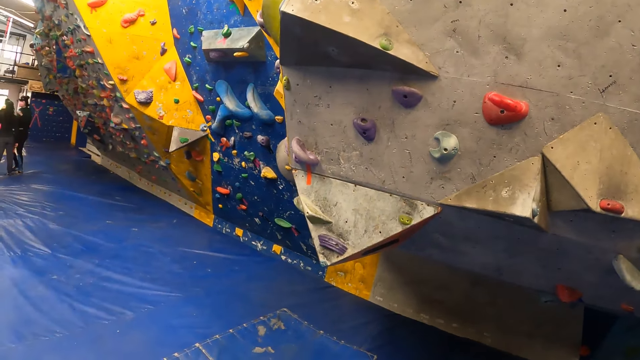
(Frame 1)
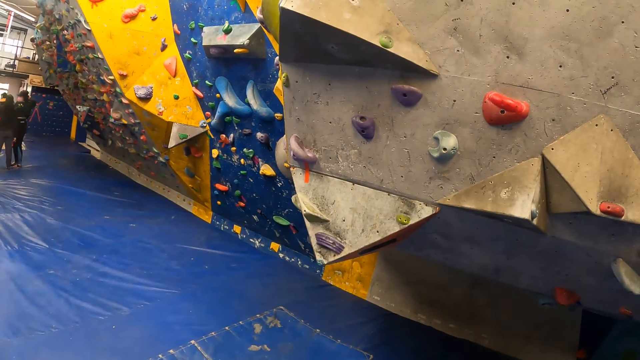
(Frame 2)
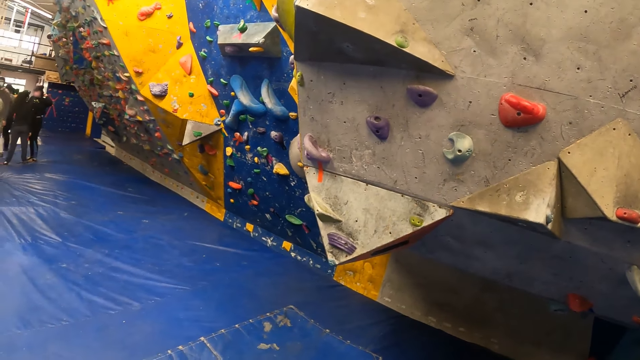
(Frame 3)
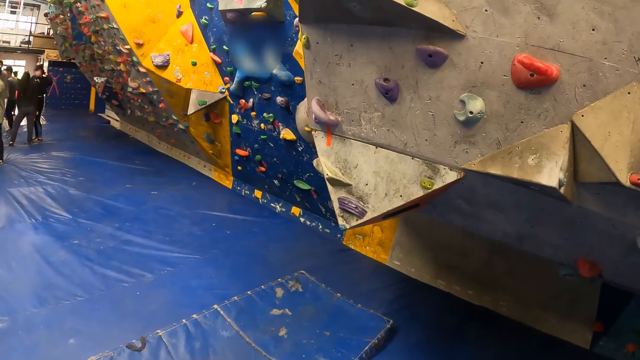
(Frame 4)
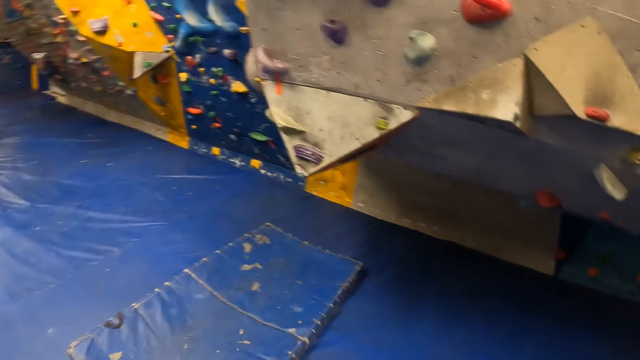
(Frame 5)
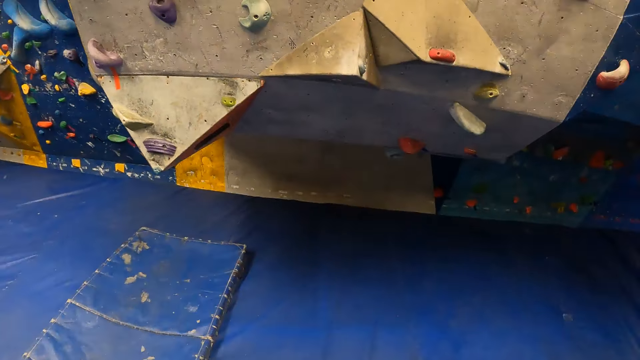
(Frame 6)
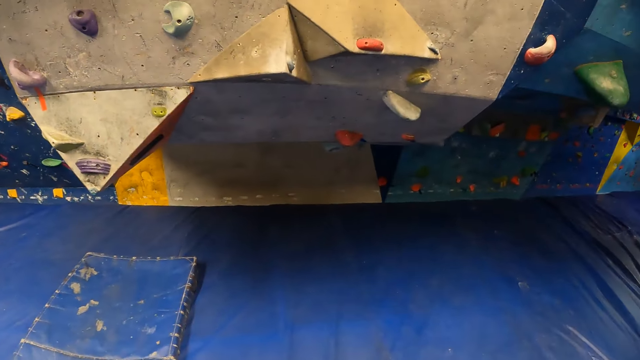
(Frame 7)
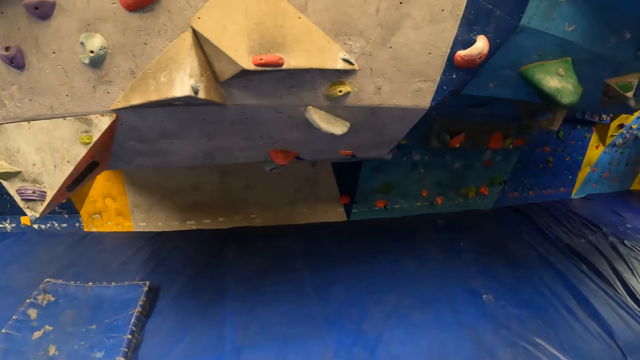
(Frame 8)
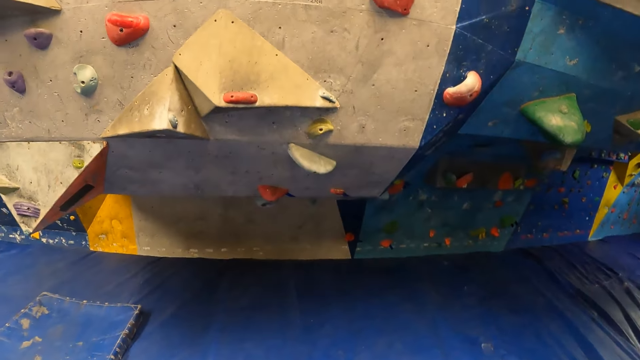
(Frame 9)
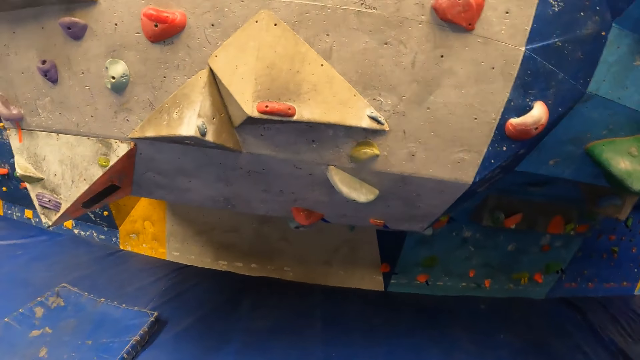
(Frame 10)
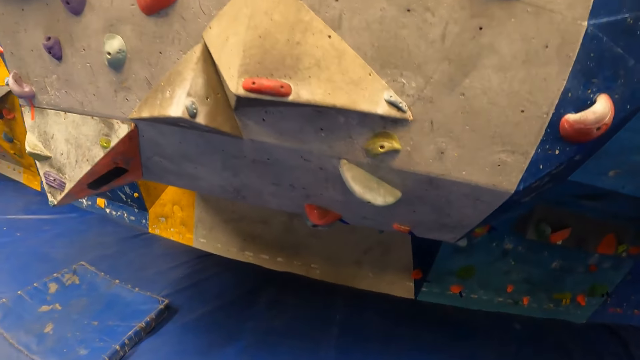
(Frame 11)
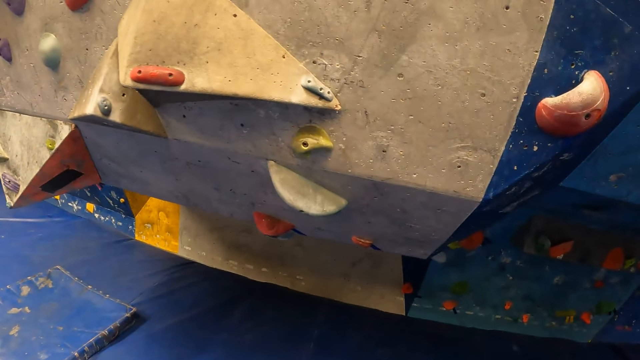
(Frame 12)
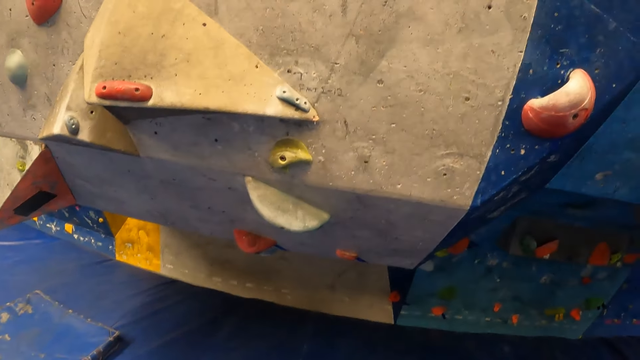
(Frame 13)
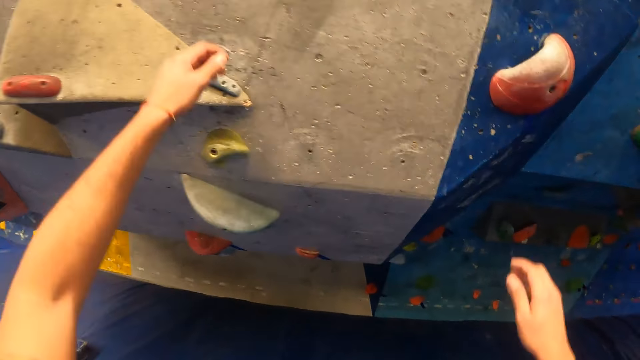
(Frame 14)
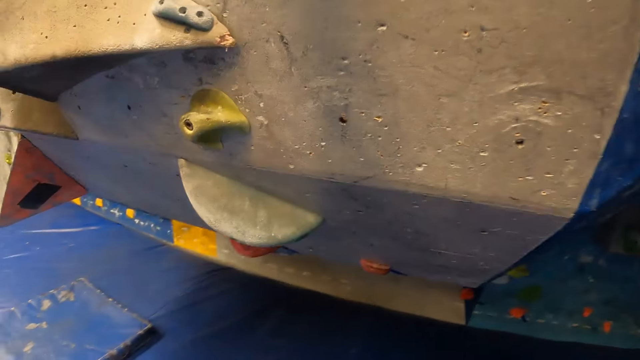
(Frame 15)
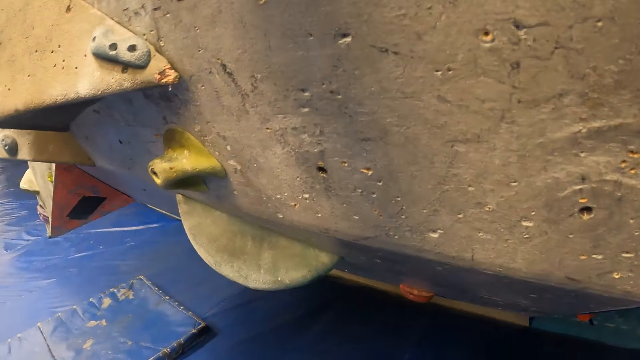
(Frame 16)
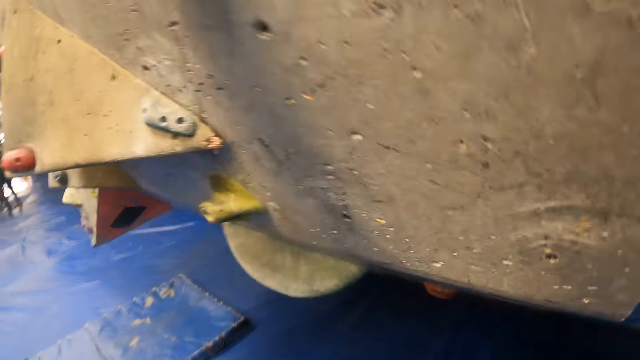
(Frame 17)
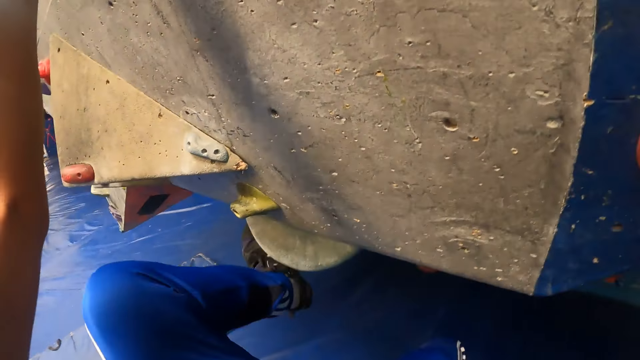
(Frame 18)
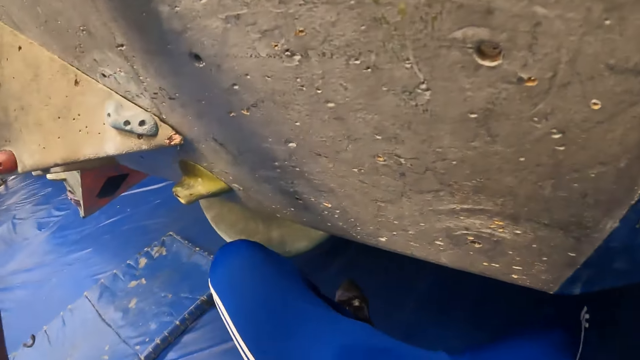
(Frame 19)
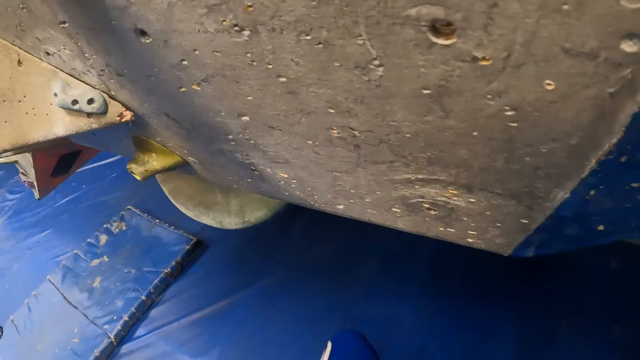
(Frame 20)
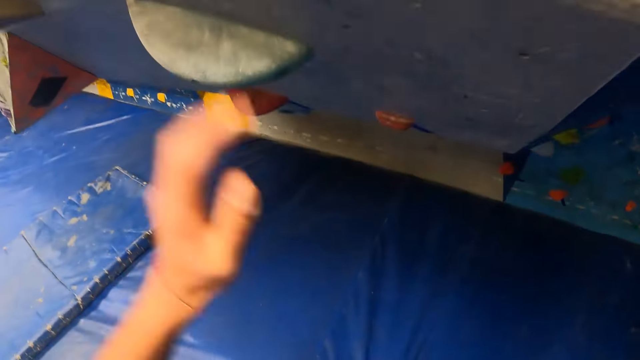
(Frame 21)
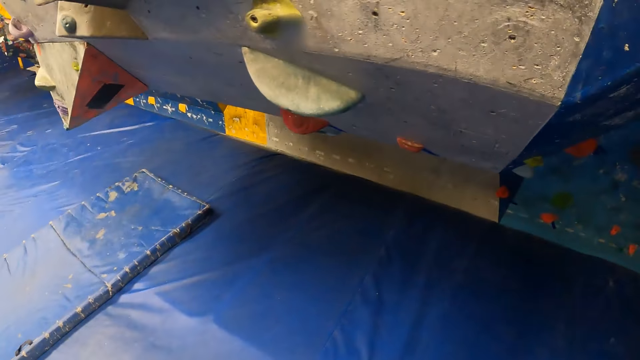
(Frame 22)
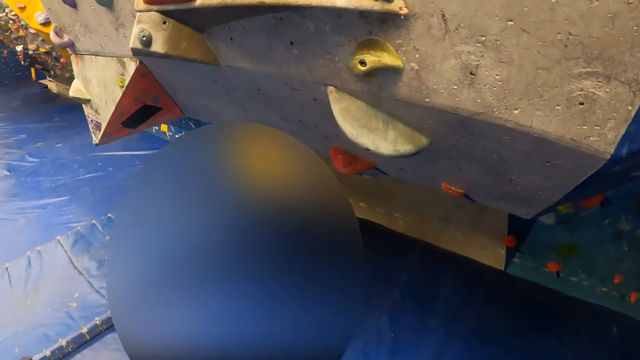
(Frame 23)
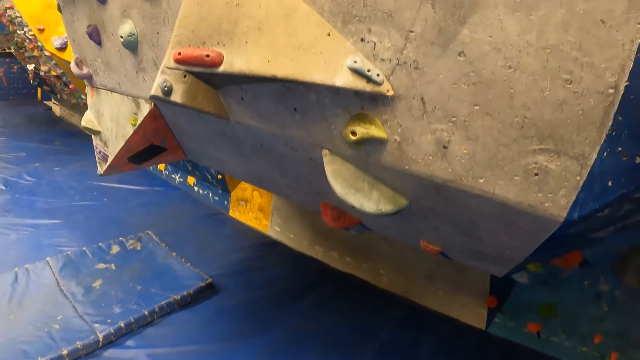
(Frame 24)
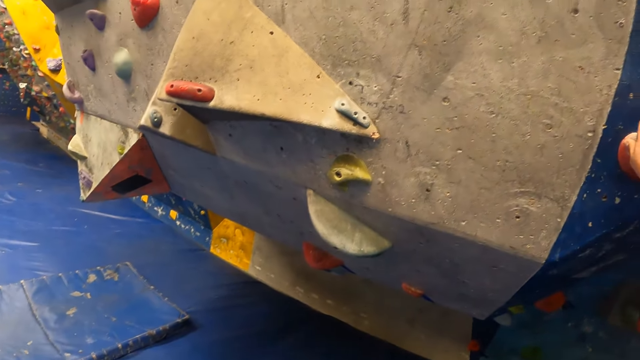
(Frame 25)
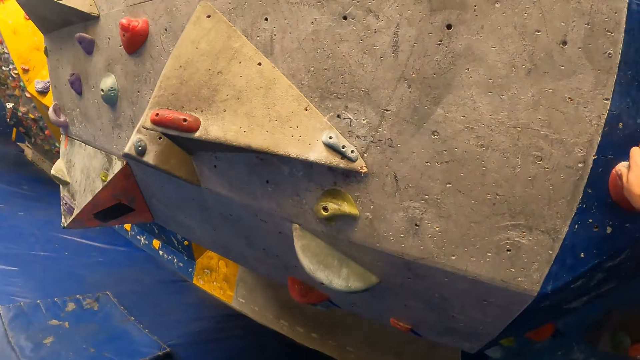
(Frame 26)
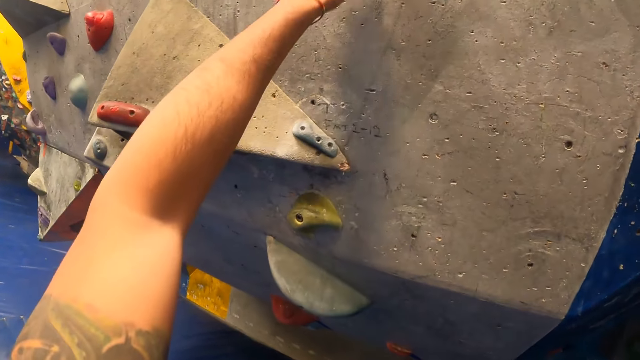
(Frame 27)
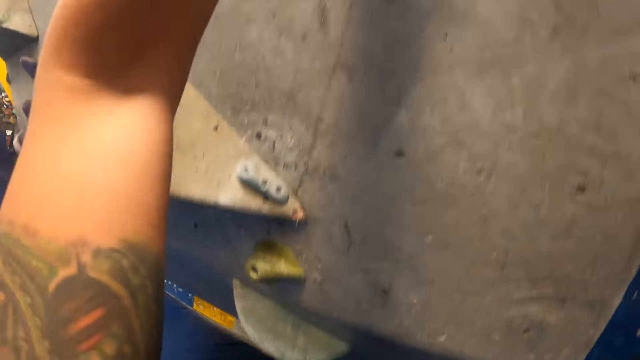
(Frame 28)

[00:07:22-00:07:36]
The camera wearer stares at the trampoline. They climb the bouldering wall with both hands. They jump down the bouldering wall.

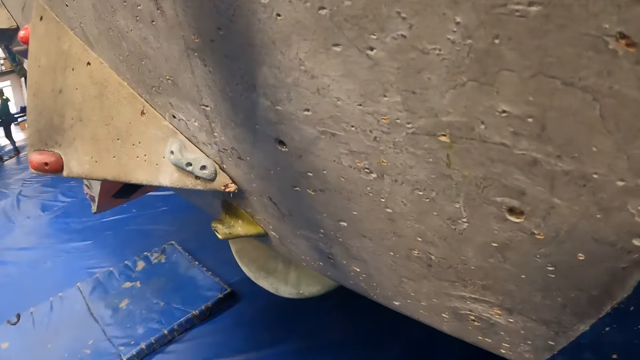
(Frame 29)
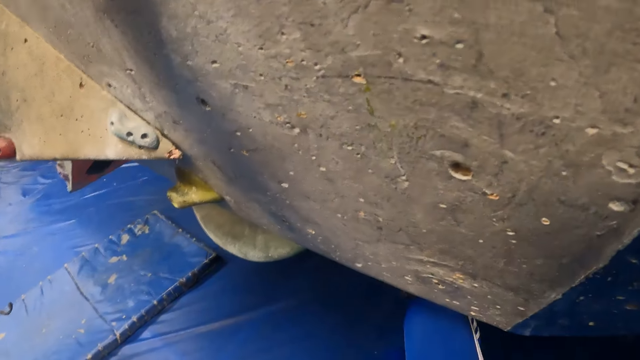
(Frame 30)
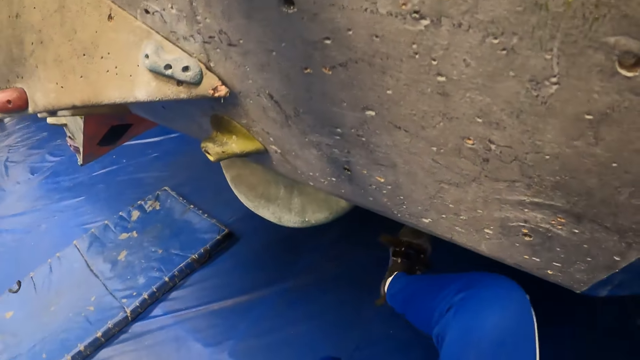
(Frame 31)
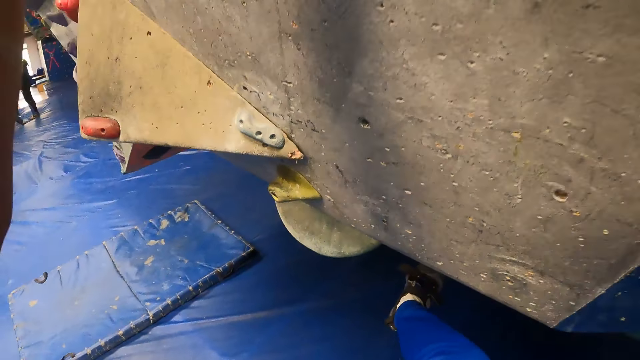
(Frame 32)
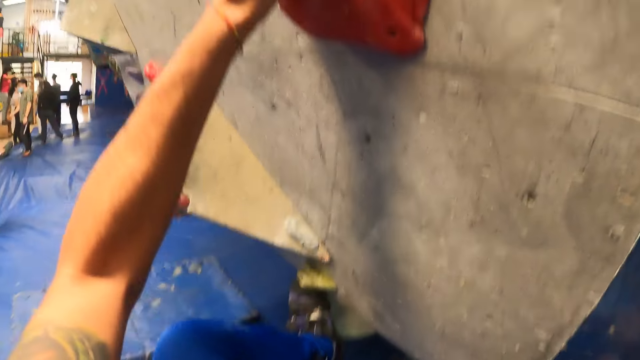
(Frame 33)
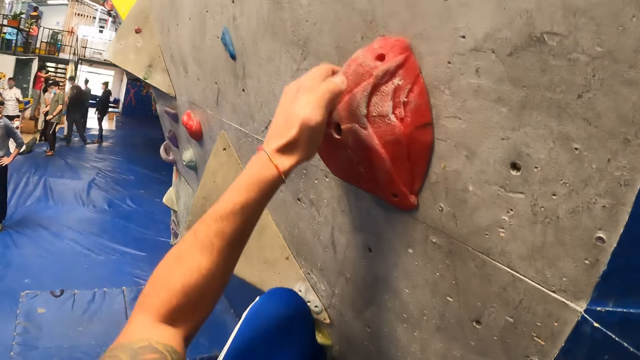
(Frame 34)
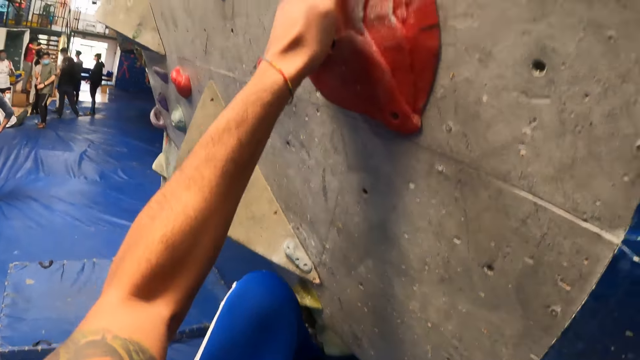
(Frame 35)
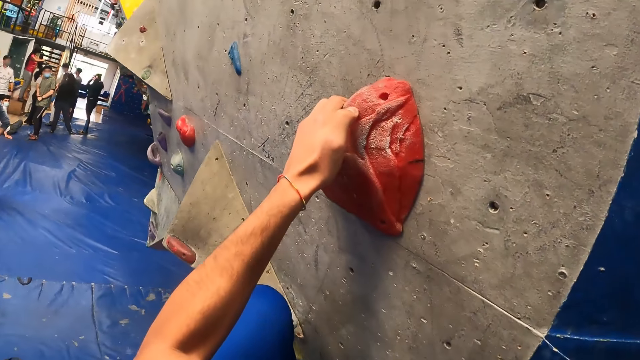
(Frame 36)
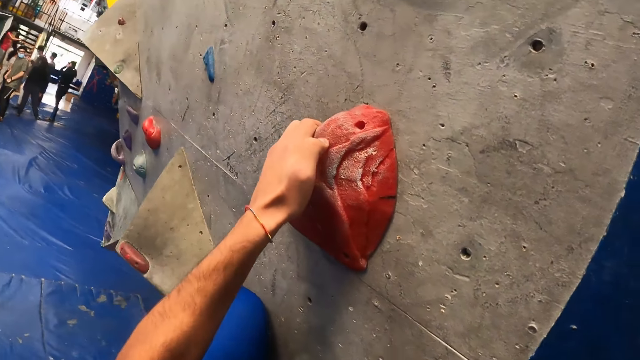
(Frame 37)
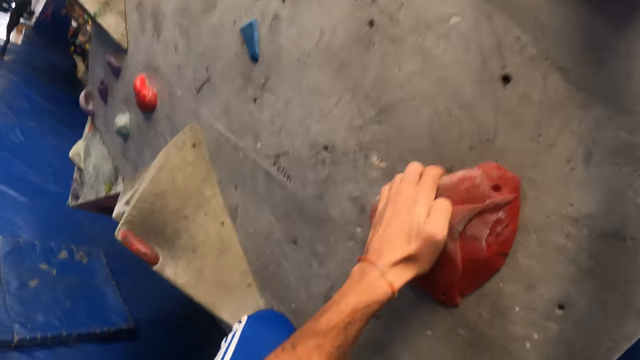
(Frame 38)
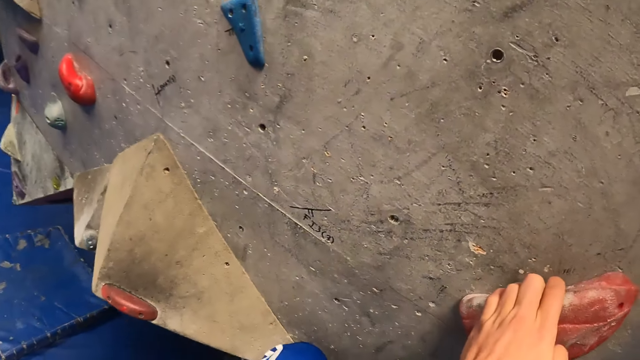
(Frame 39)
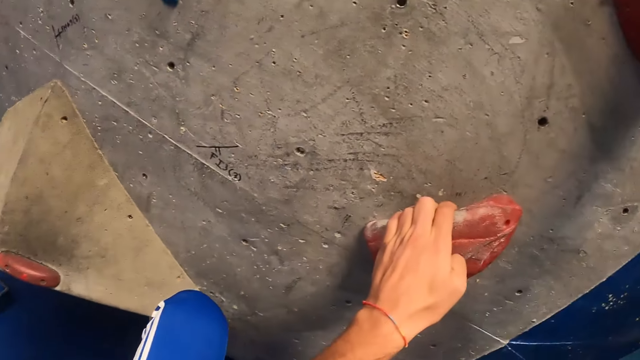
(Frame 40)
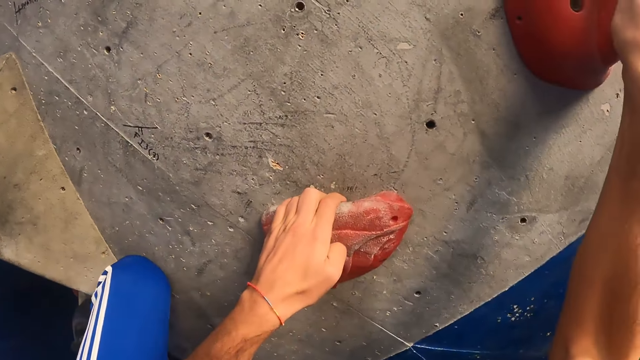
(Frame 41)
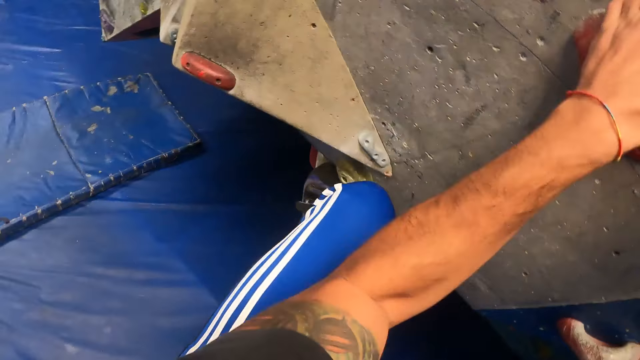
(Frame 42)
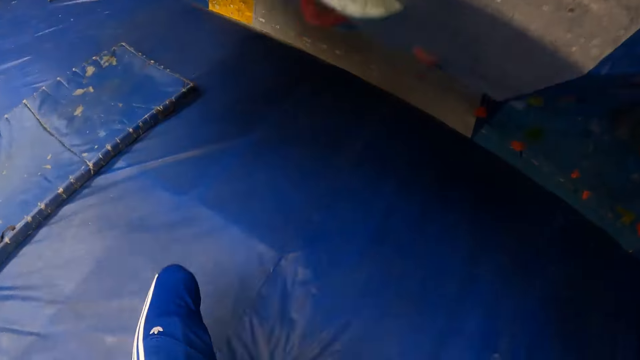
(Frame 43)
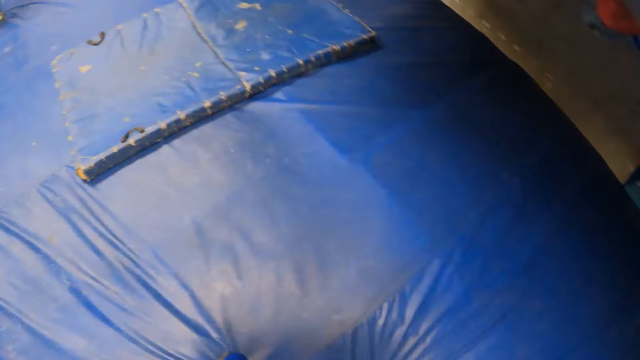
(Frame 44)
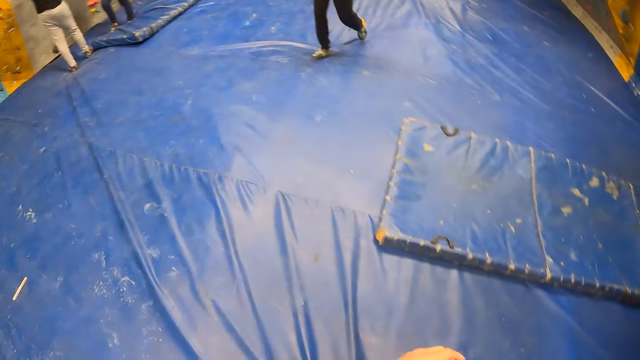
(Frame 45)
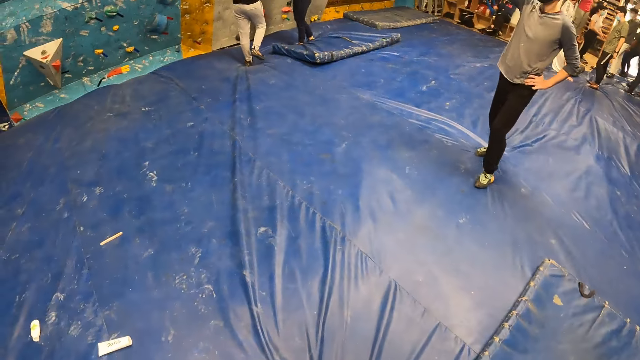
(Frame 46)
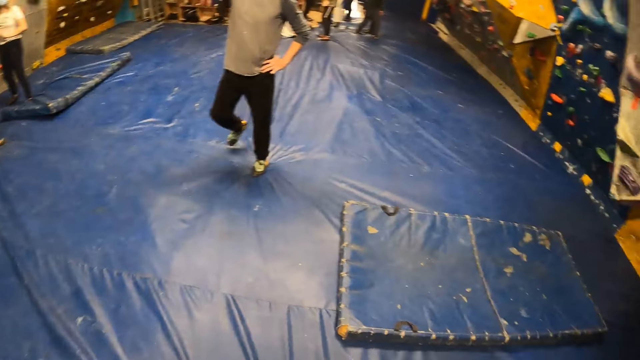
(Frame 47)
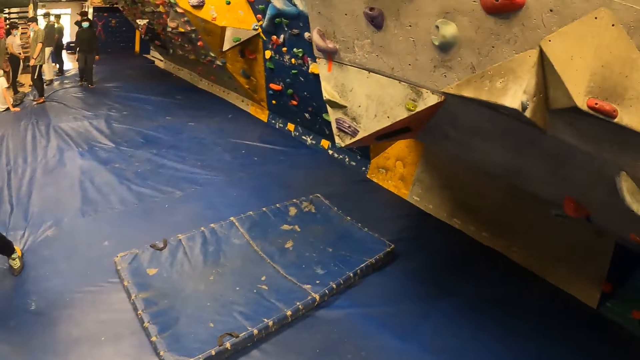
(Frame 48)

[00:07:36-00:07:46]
The camera wearer climbs the bouldering wall with both hands. He lands on his feet on the crash pad. He jumps from the trampoline.
